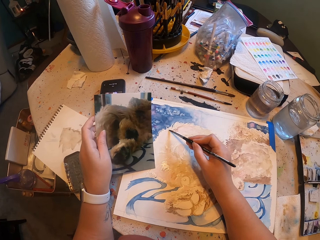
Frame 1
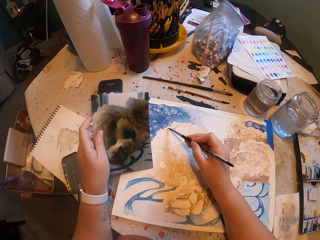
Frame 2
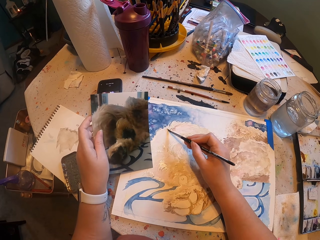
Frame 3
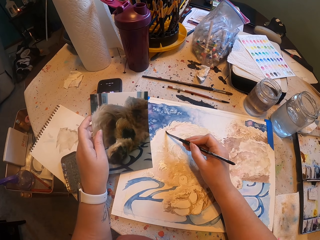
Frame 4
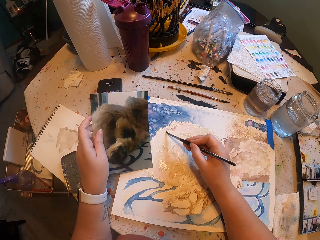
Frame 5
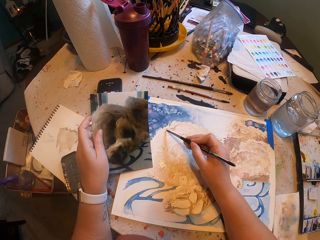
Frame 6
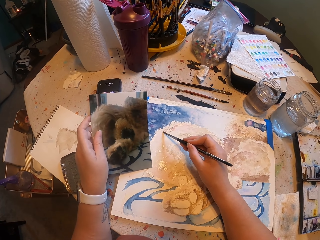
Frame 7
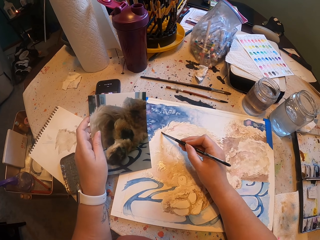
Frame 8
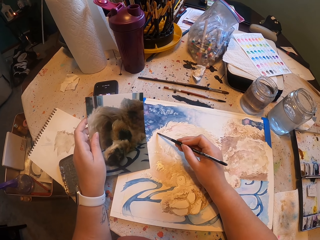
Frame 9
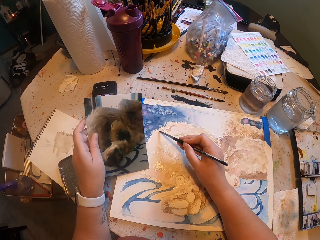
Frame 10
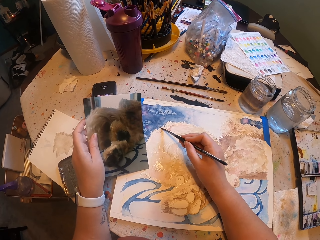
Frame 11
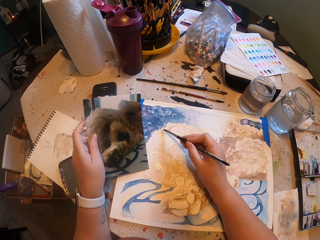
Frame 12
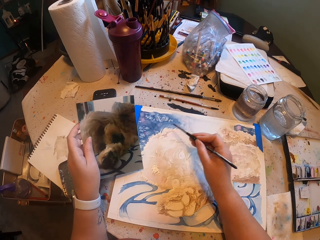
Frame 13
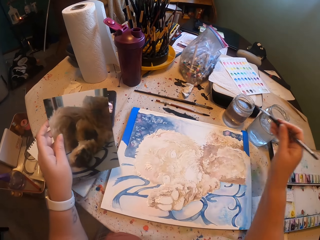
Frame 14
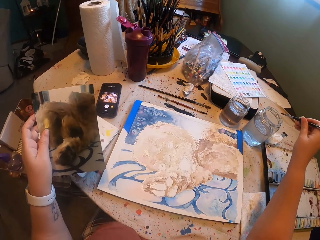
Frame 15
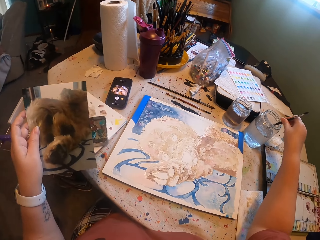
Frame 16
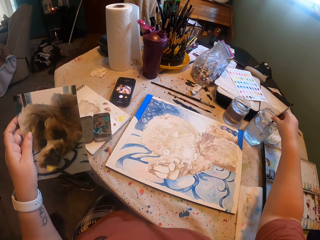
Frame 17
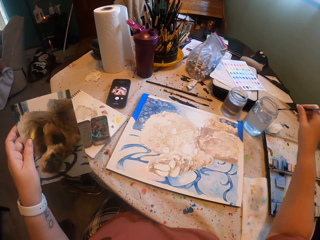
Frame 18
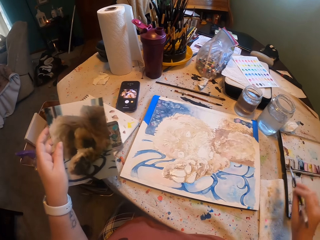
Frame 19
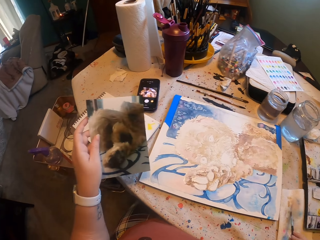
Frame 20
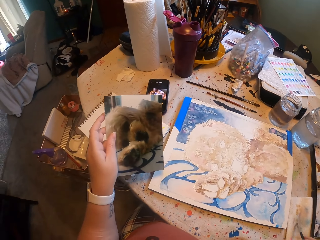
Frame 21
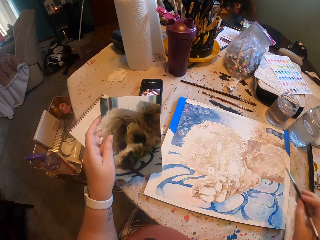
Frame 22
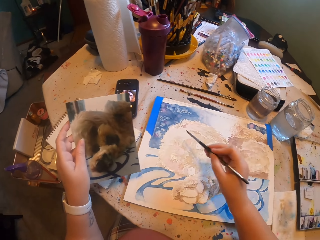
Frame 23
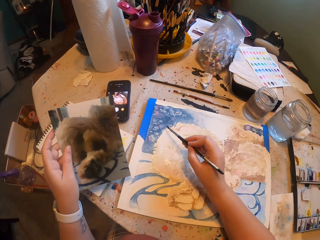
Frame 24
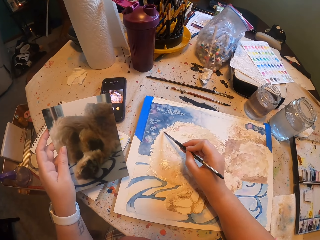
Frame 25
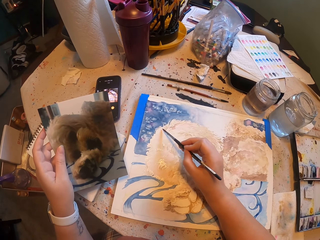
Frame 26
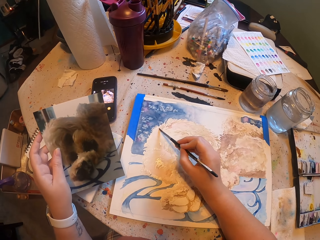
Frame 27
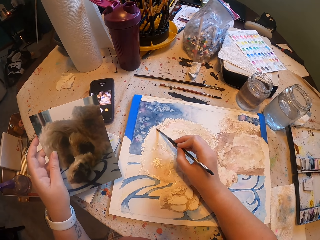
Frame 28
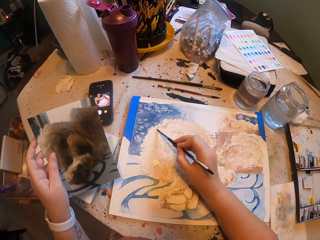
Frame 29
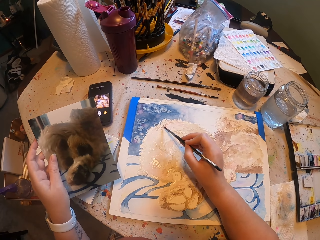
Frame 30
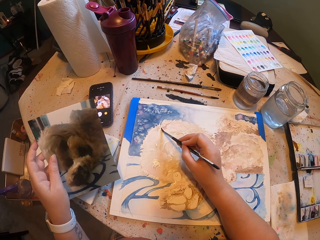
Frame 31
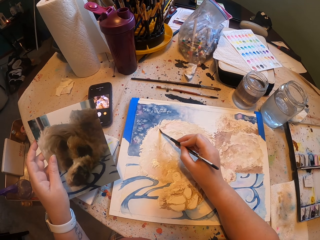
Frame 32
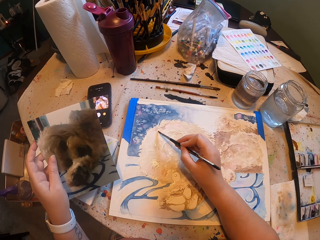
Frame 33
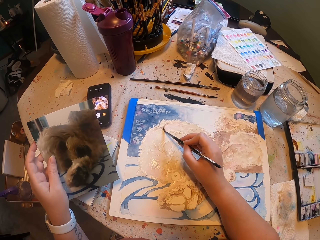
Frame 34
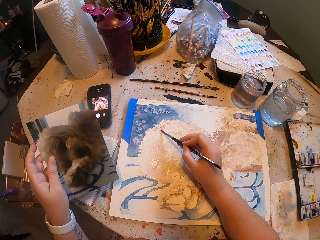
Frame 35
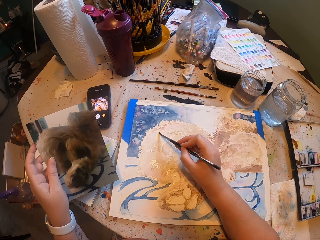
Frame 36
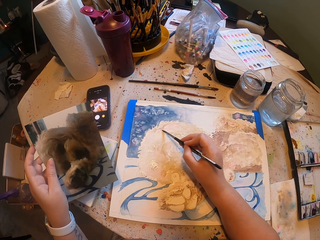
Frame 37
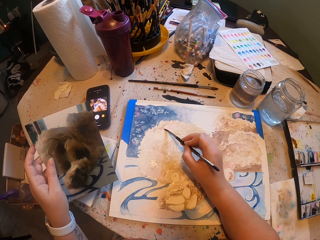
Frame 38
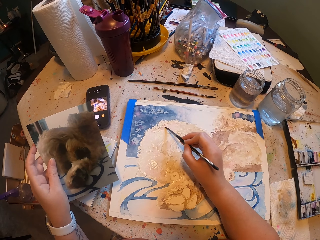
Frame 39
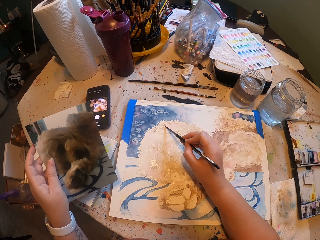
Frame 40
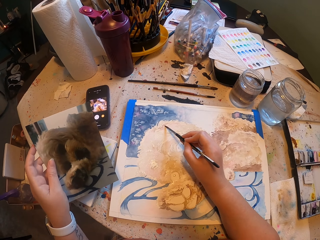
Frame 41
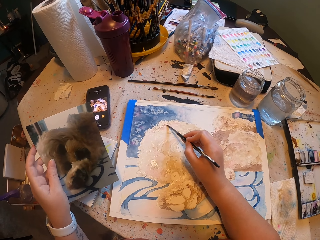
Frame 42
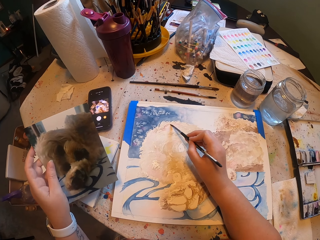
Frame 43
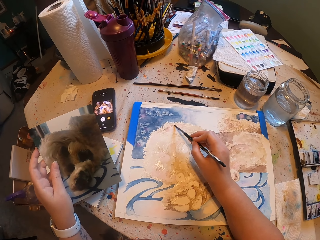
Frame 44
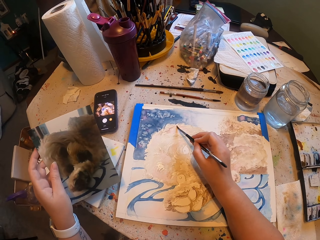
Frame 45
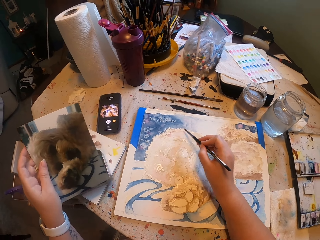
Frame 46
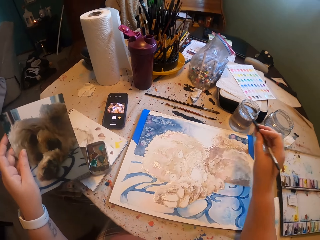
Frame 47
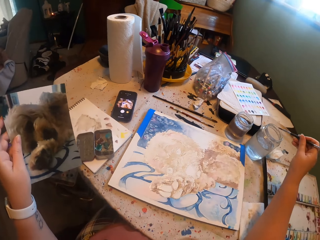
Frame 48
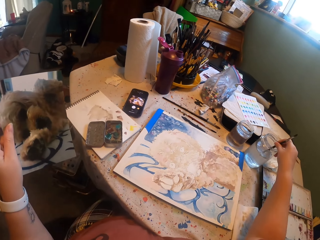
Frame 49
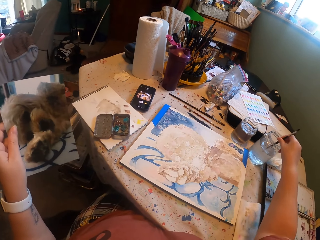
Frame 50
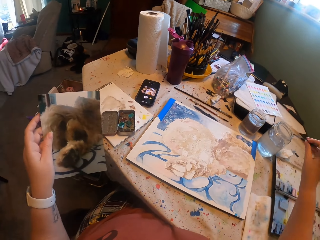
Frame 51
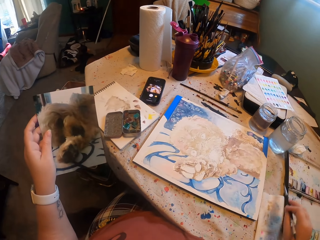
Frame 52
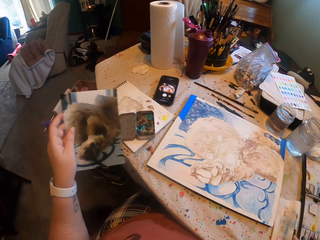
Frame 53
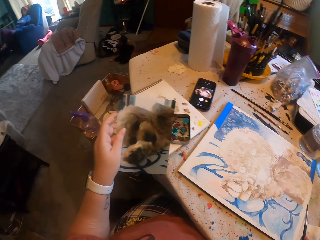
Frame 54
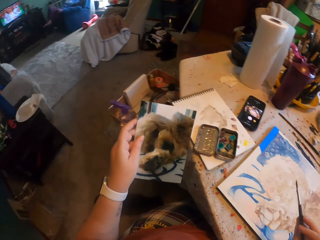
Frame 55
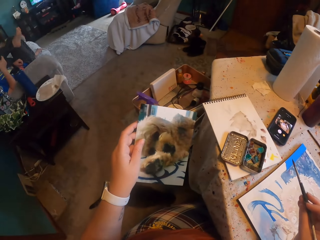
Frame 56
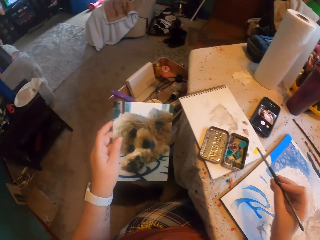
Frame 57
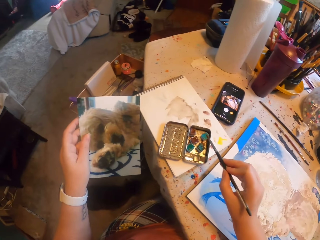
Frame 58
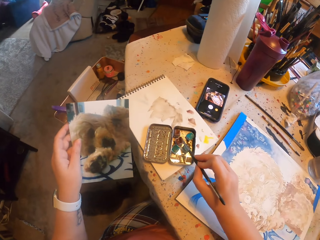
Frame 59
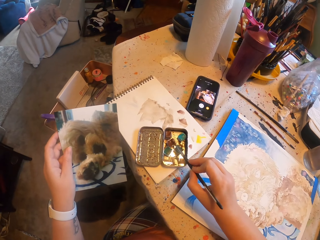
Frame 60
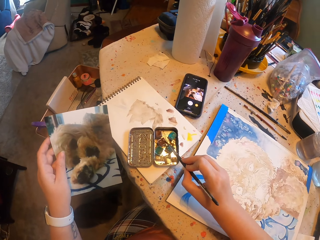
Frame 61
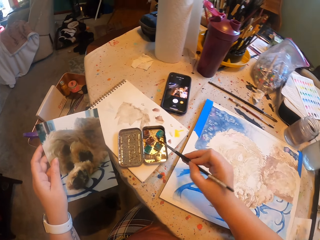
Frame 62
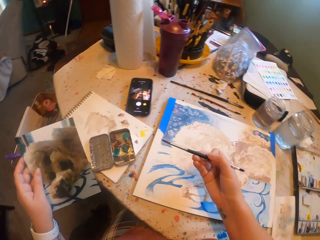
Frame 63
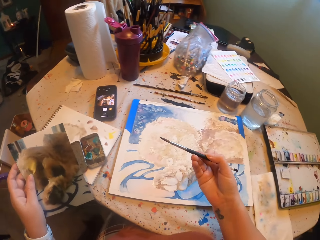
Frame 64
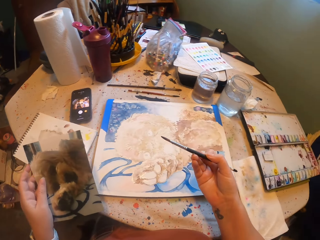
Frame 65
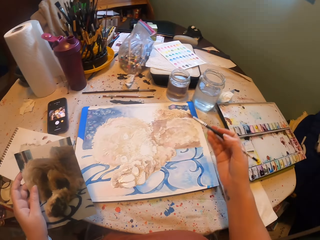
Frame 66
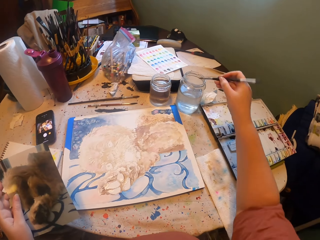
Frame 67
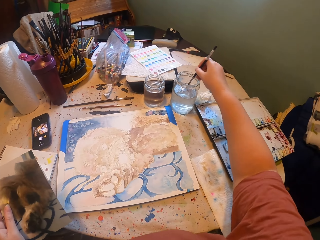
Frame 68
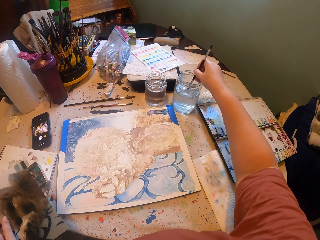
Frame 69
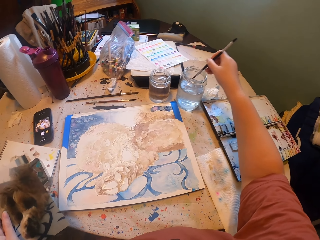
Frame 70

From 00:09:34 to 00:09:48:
The camera wearer dips the paint brush in the water. They paint on the canvas. They dip the paint brush in the water. They dip the paint brush in the paint. They dip the paint brush in the water.

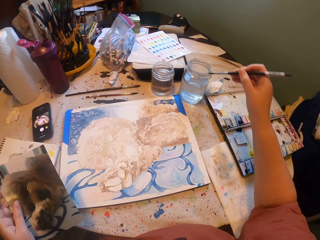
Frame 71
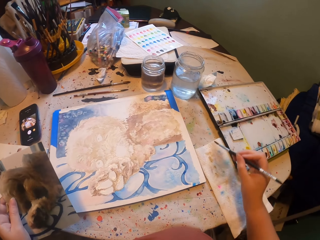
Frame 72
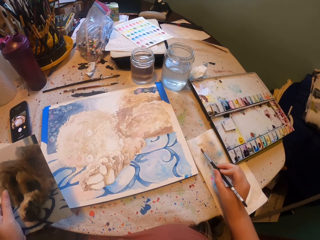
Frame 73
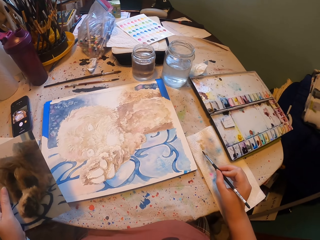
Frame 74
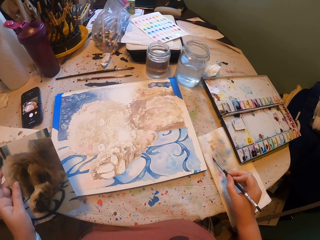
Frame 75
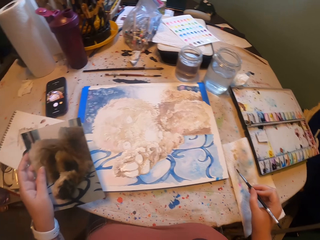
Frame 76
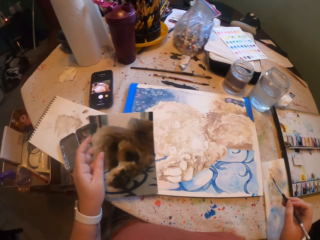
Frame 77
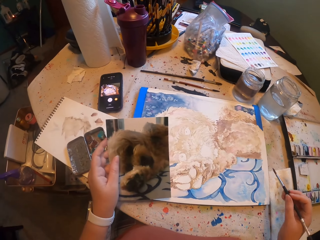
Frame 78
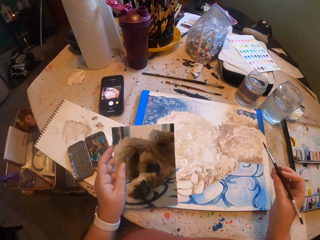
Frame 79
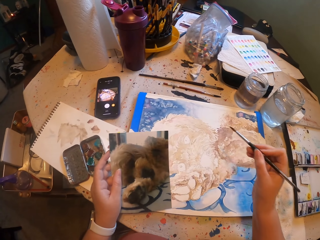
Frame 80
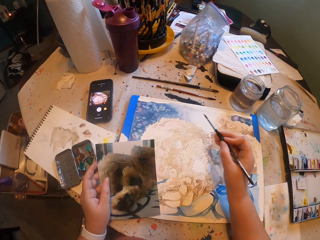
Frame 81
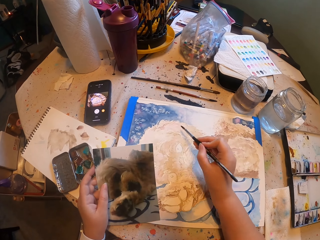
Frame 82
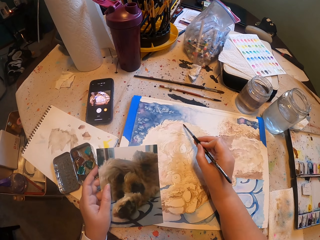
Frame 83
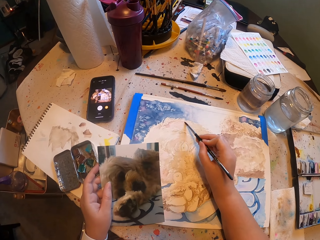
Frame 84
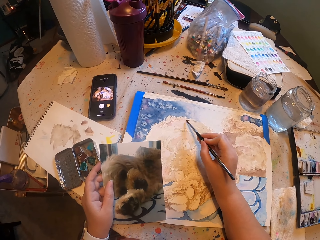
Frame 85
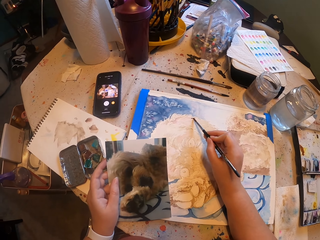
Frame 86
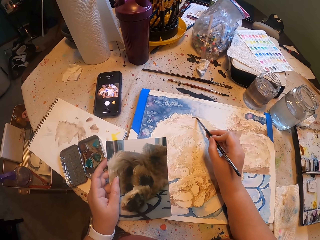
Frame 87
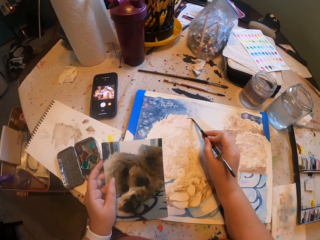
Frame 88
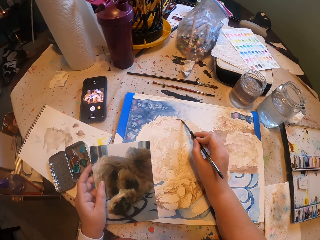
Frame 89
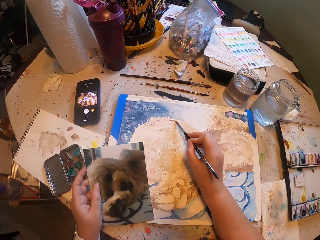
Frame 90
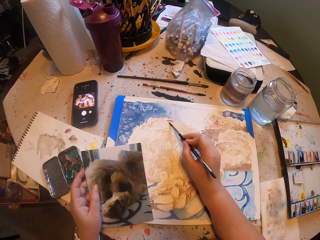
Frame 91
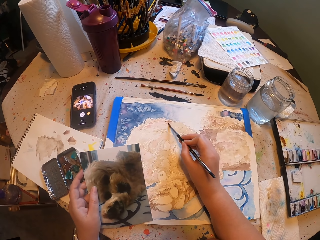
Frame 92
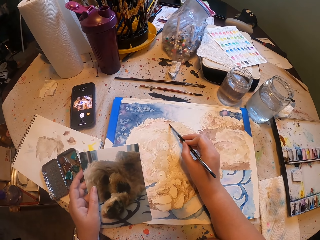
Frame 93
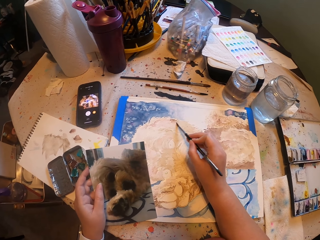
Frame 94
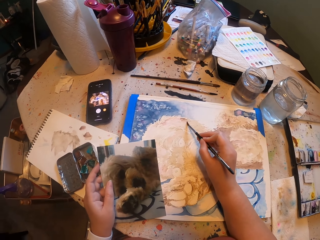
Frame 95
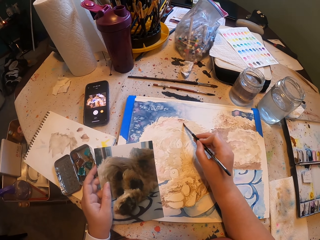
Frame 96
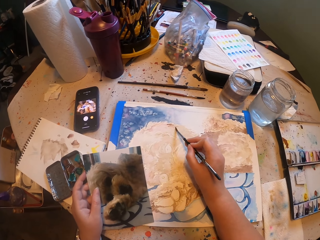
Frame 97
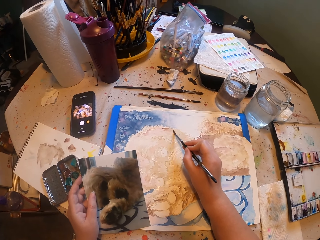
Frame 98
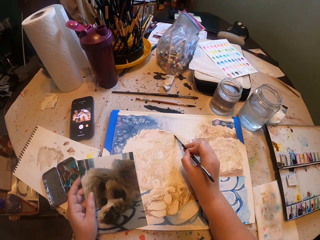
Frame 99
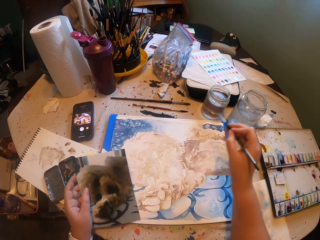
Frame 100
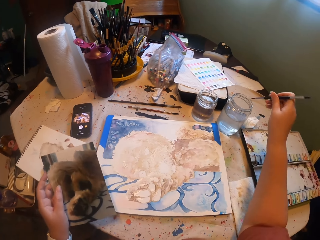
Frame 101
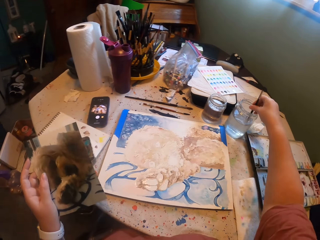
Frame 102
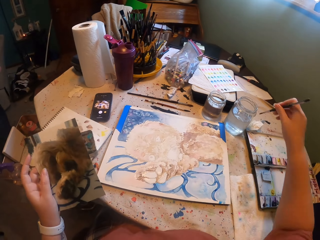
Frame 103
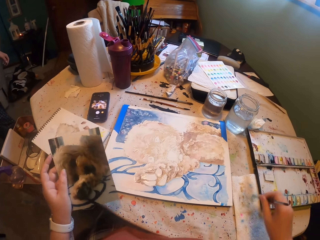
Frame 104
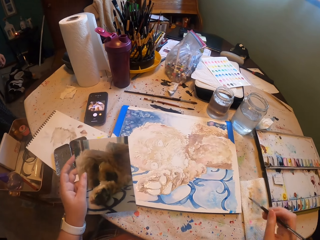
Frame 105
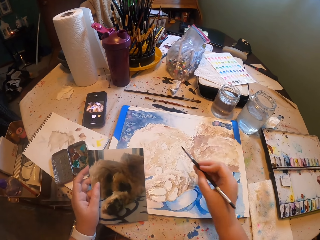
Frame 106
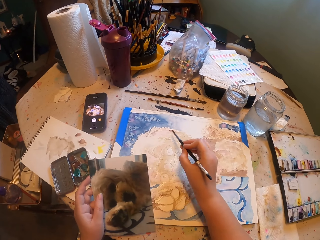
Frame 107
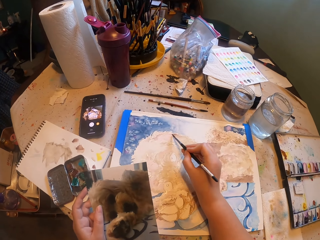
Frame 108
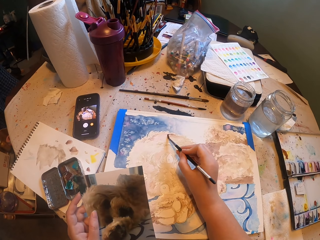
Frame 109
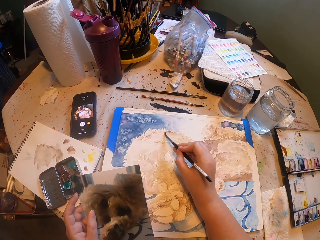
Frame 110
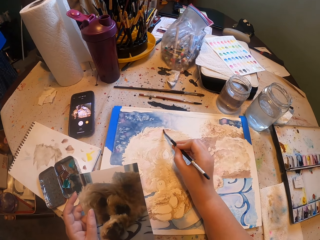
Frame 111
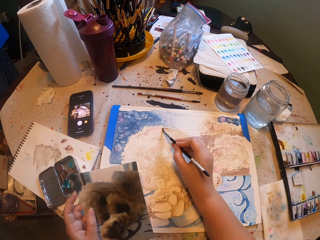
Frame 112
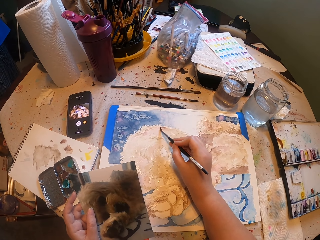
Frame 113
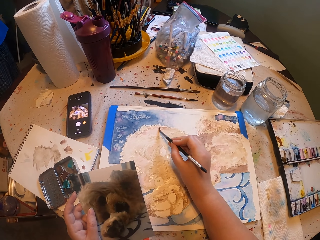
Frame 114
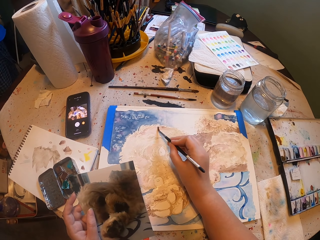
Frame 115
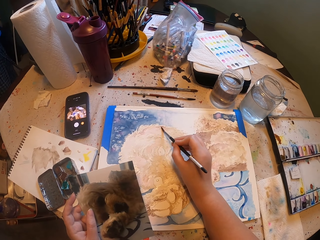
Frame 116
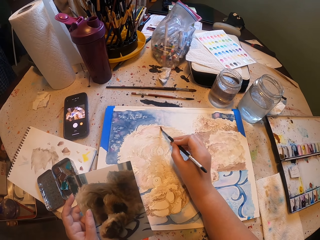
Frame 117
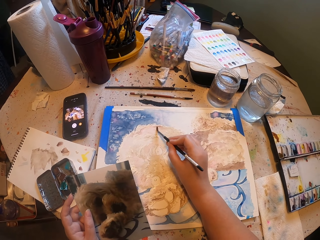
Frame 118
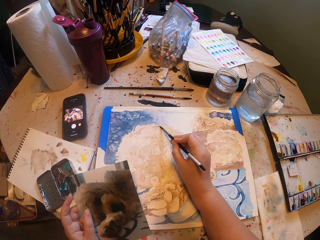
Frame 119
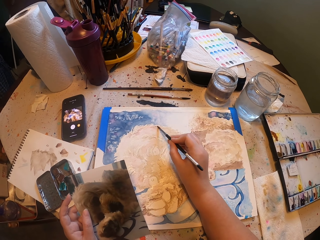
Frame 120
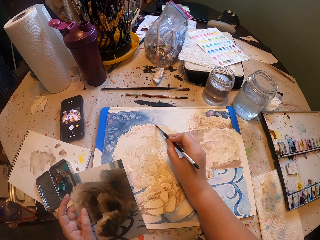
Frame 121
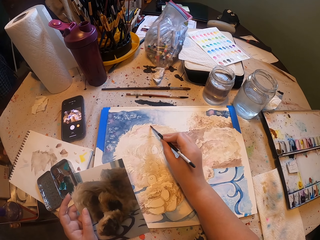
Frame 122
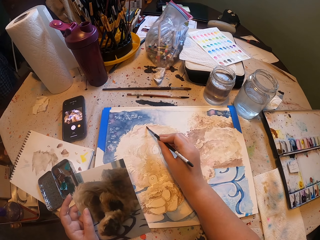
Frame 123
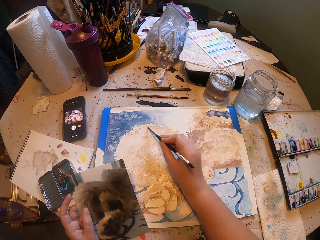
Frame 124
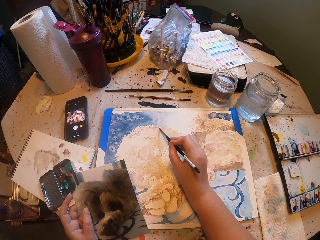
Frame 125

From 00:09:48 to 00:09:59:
The camera wearer paints on the canvas. They dip the paint brush in the water. They paint on the canvas.
